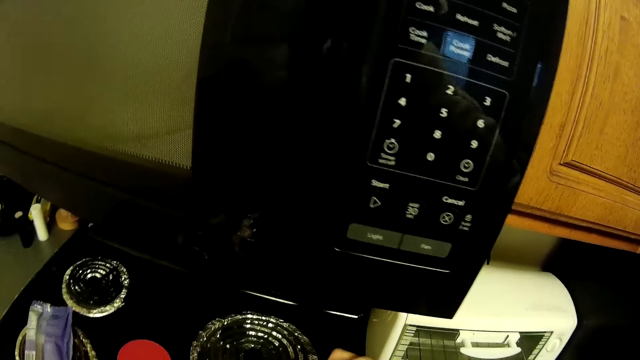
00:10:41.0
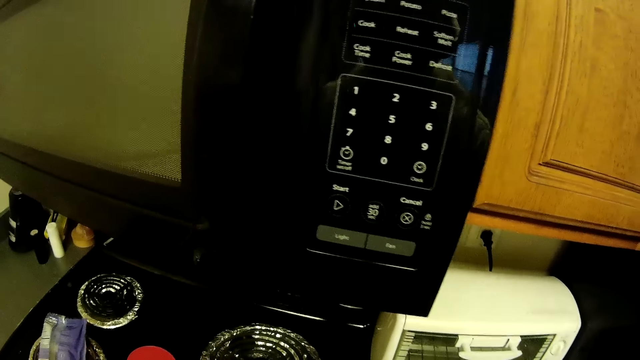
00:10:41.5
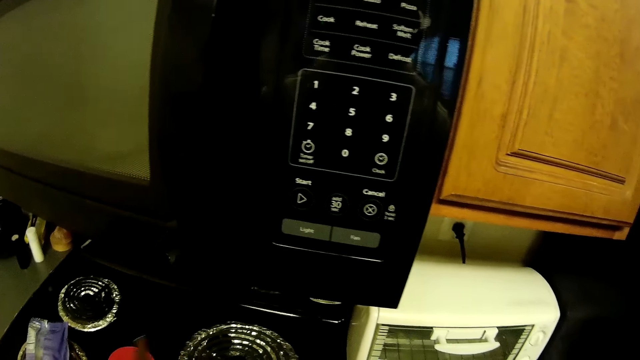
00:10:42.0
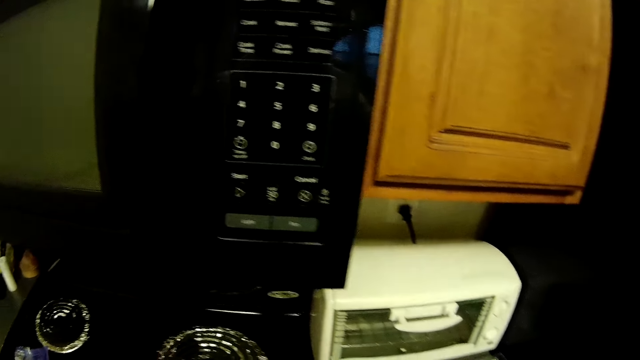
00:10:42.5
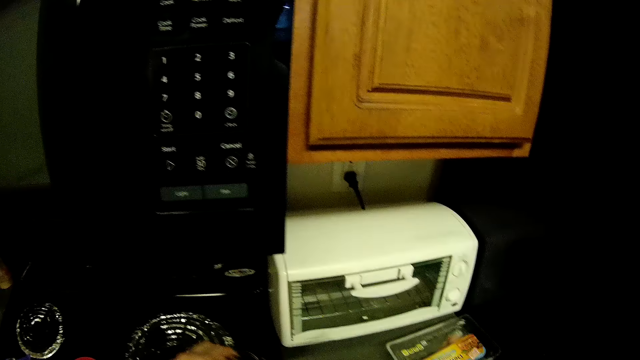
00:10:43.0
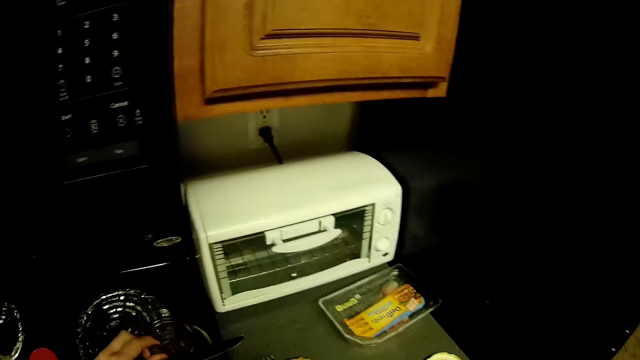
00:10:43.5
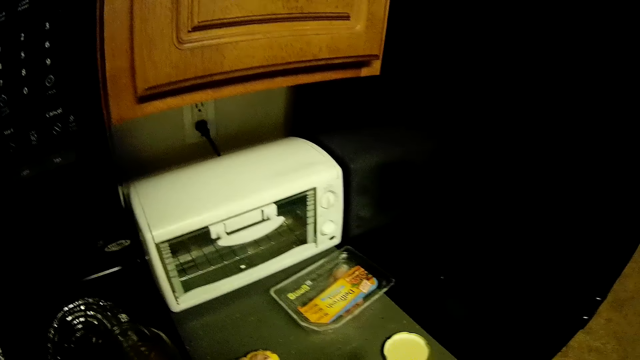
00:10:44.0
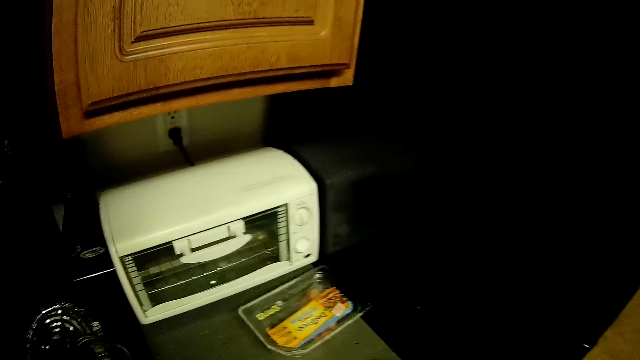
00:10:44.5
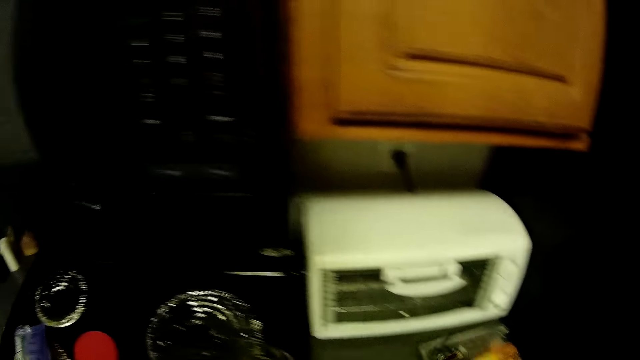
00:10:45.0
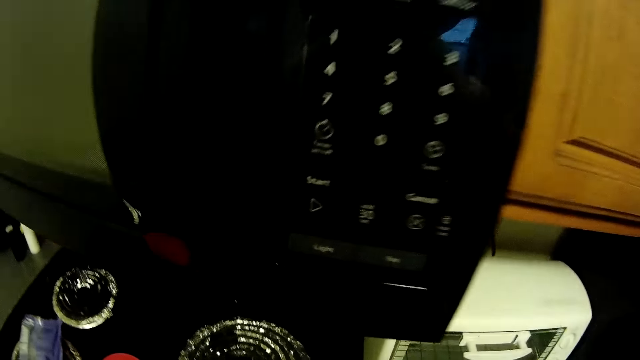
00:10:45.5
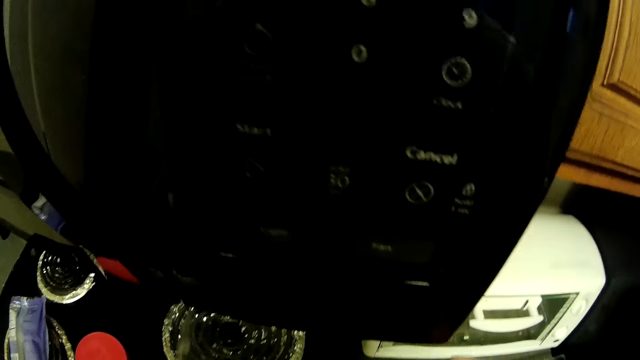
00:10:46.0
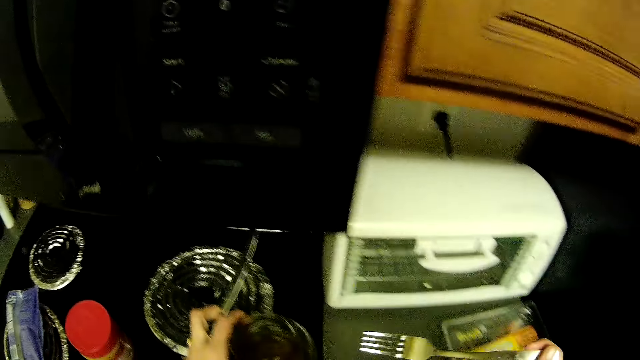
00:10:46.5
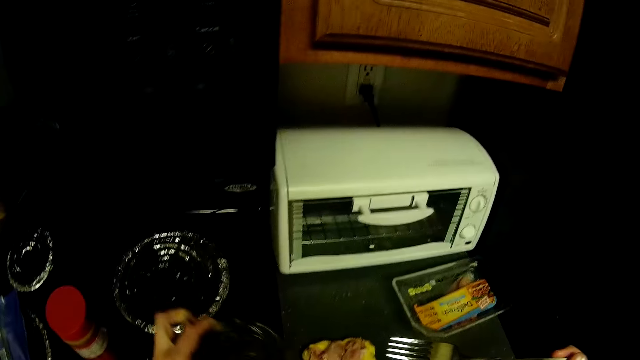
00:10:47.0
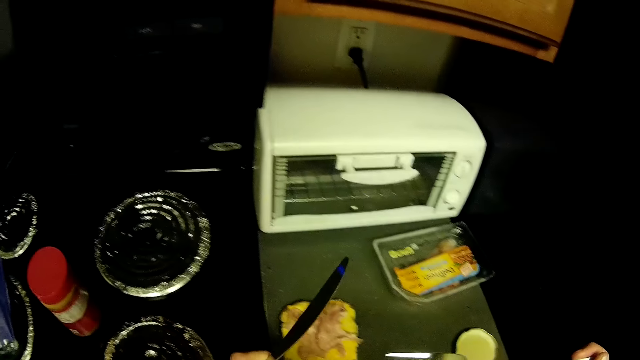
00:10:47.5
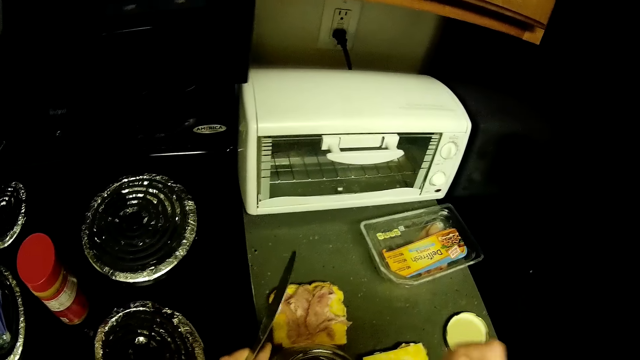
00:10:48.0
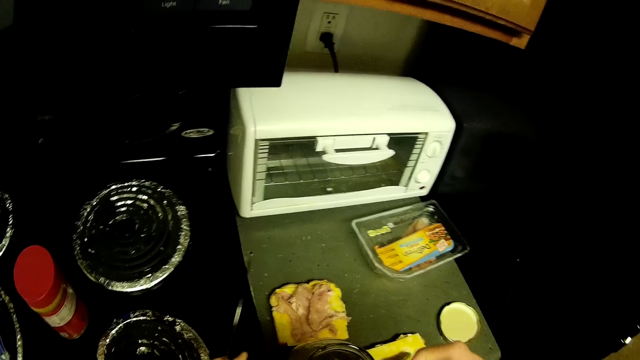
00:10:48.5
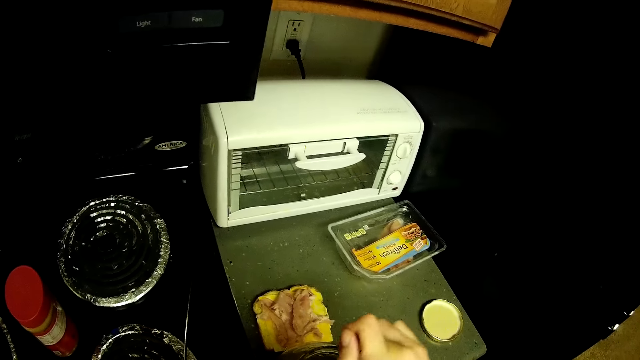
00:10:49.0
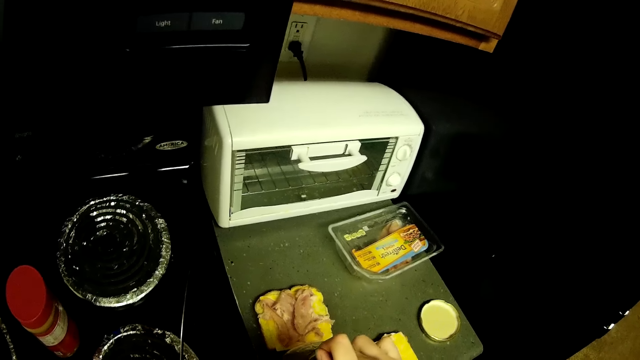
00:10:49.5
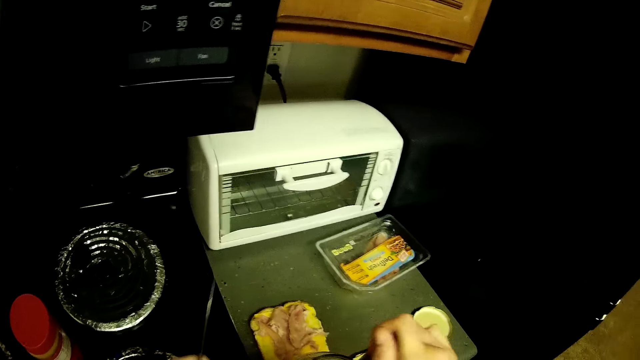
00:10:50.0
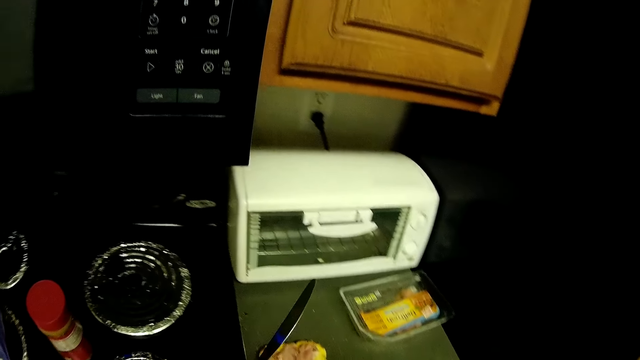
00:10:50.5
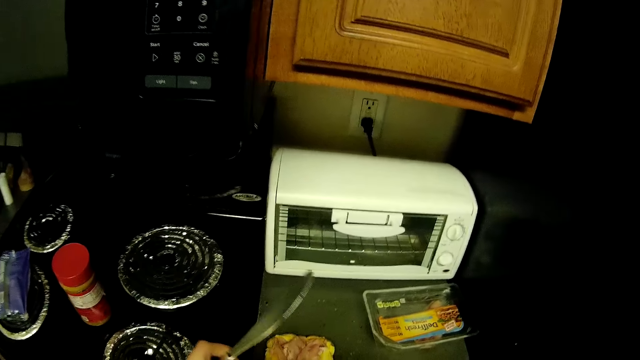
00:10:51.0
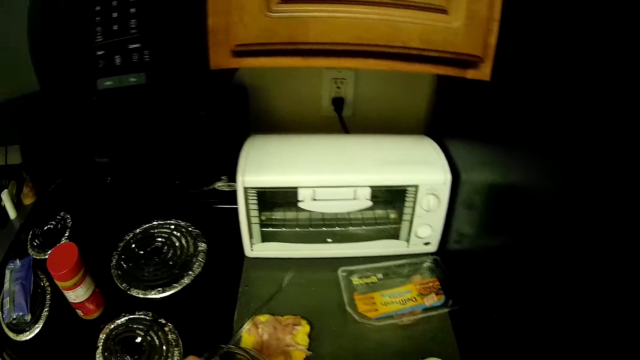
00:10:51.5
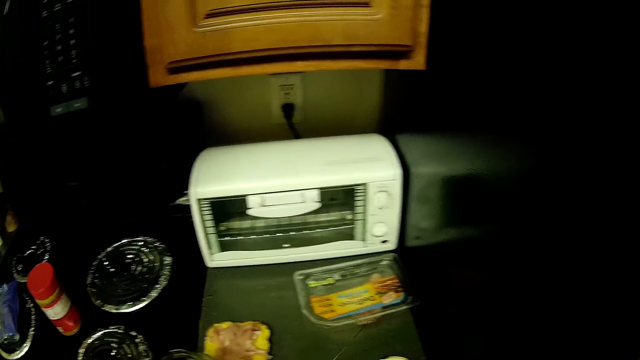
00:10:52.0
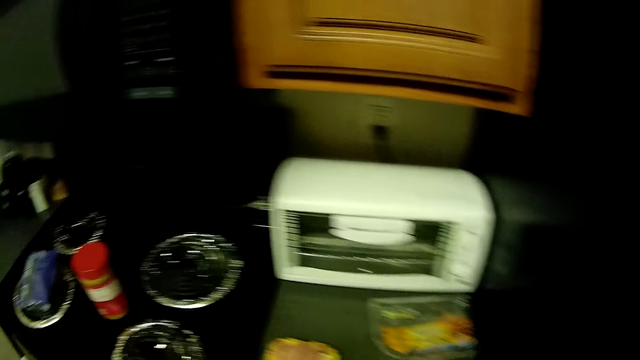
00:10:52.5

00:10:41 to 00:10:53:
The camera wearer picks up pickles from the pickle jar. She moves the pickle jar. She moves the chicken container. She moves her hands around on the kitchen slab.

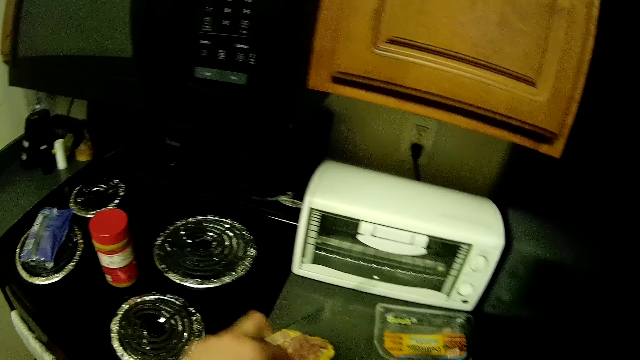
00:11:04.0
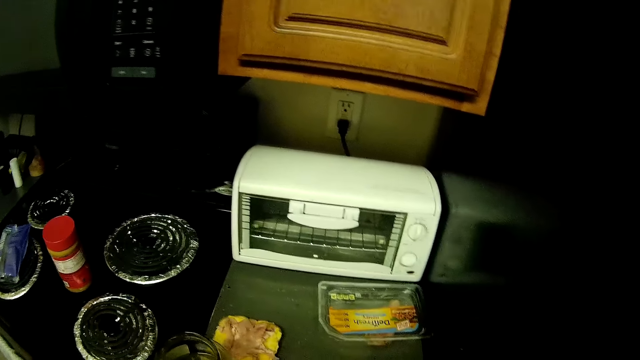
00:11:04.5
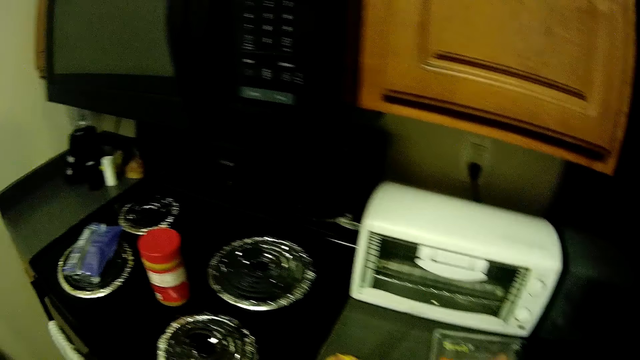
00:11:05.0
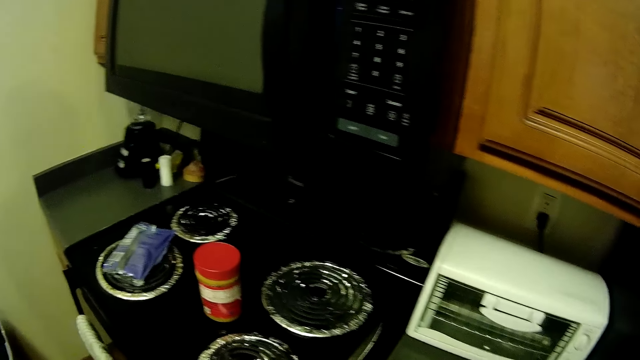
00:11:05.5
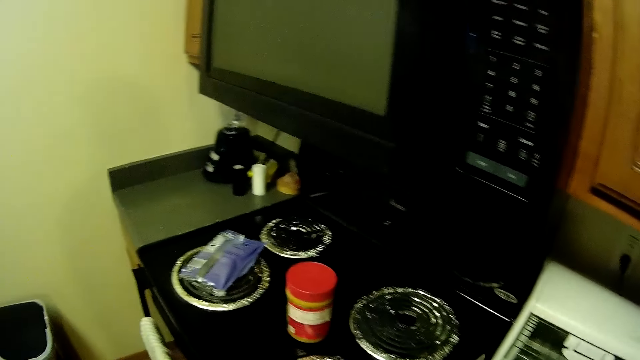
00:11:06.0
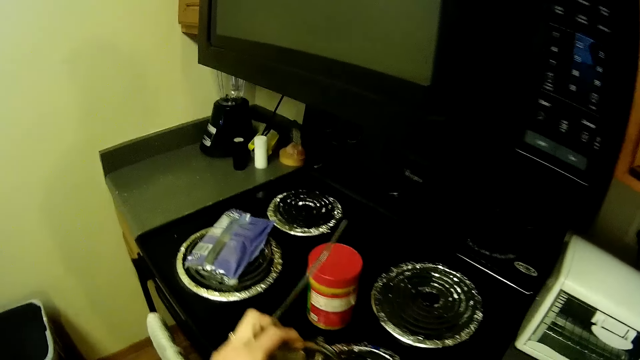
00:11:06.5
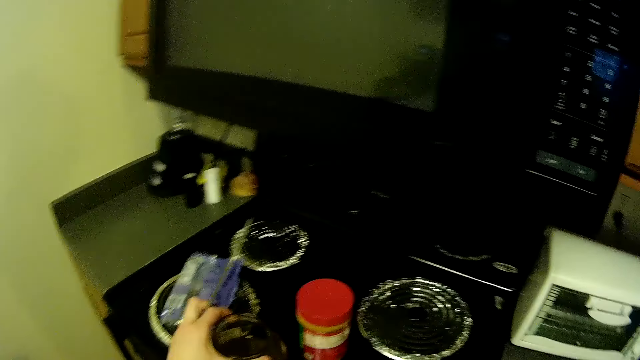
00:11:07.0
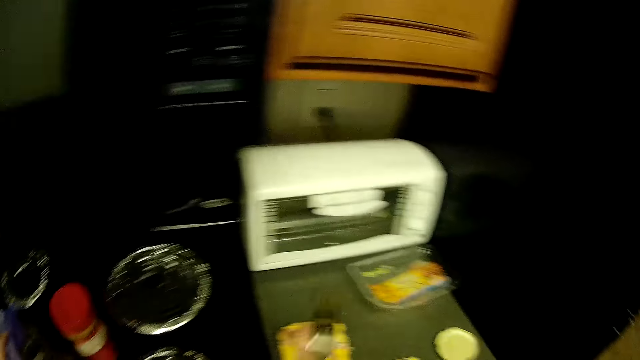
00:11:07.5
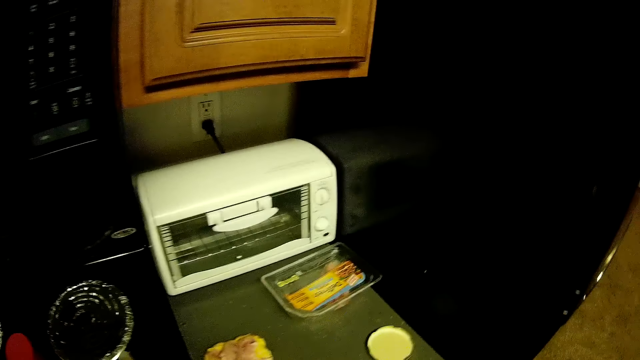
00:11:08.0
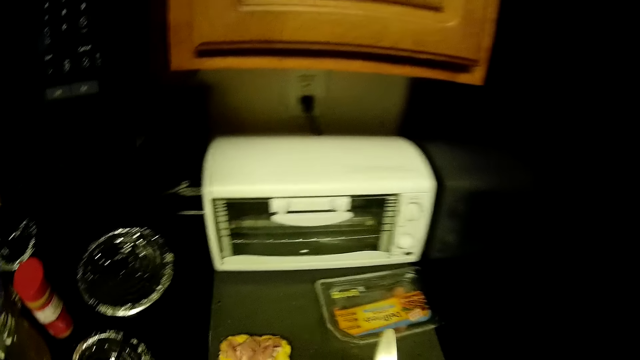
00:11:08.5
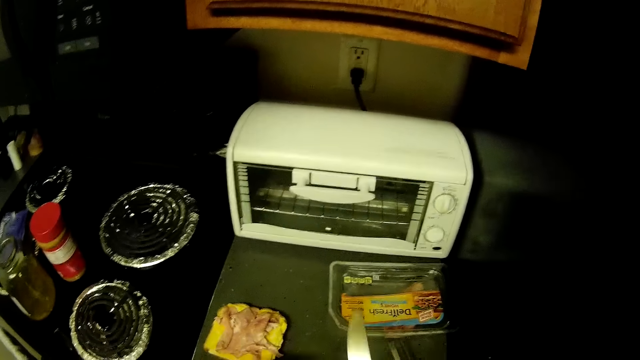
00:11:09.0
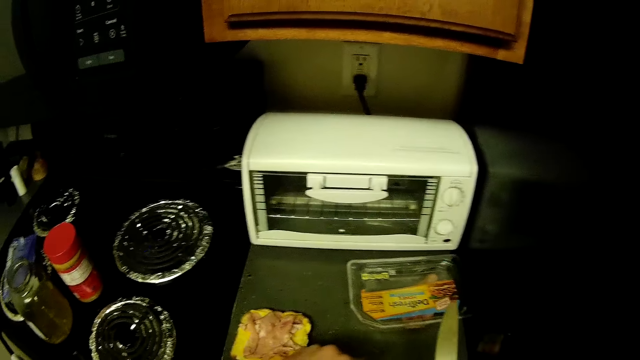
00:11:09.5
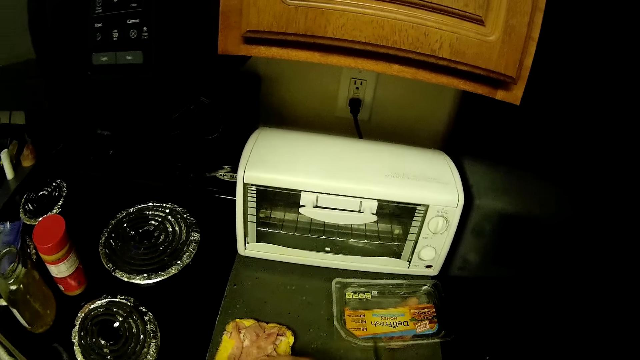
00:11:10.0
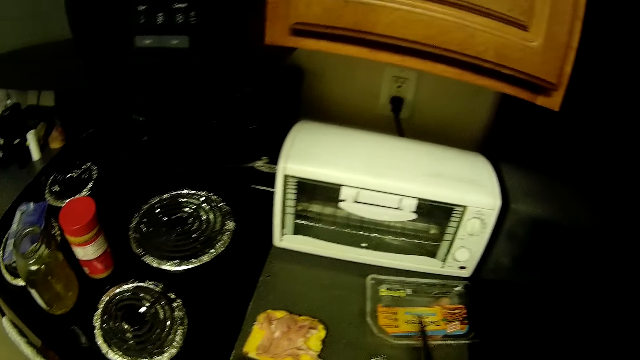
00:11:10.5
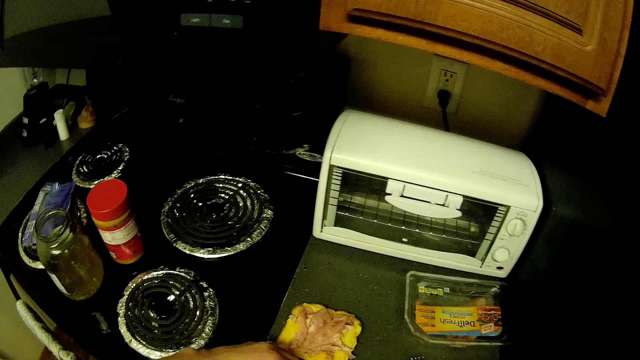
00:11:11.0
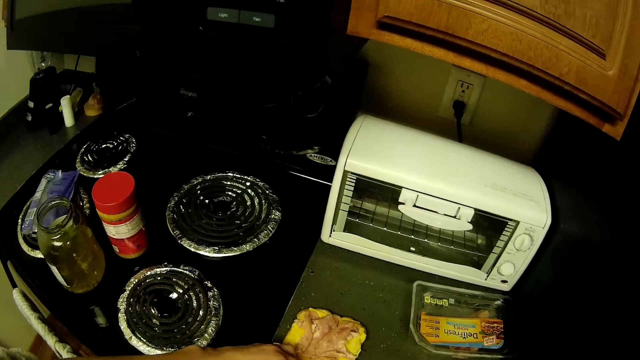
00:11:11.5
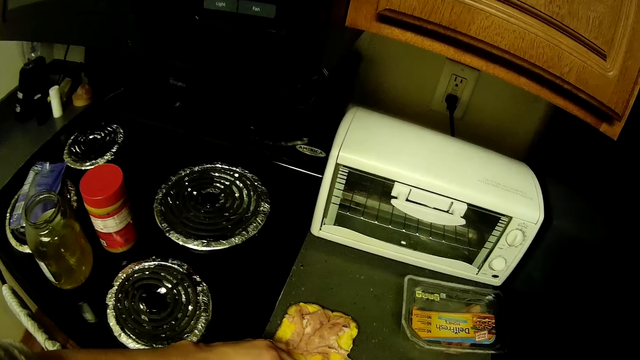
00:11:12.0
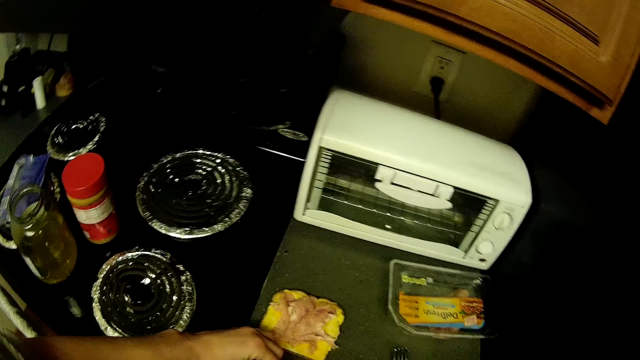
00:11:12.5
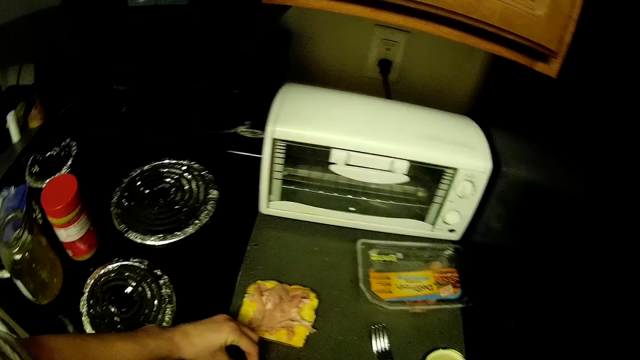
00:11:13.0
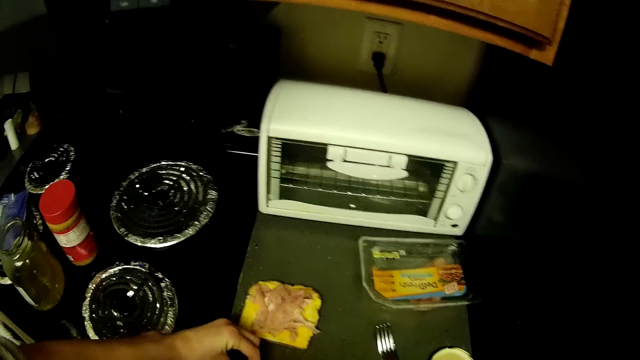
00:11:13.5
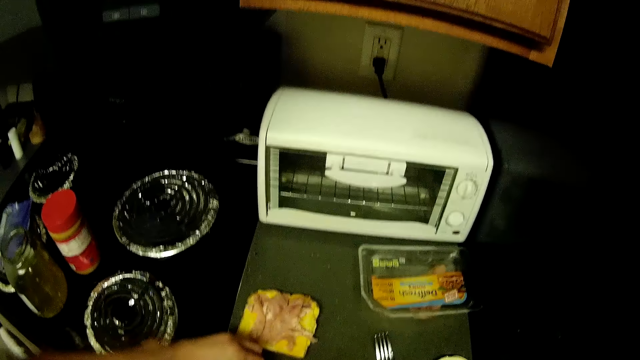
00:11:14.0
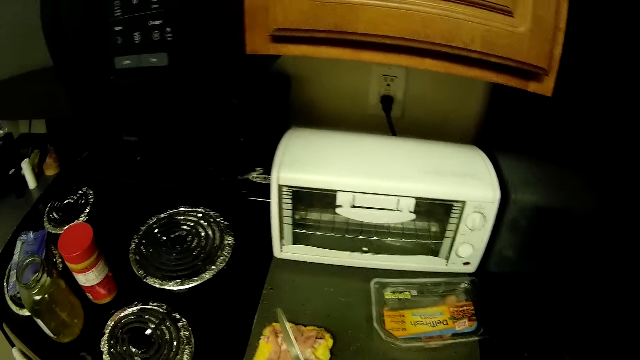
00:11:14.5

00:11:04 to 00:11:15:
The camera wearer puts the chicken container on the side of the cooker. They move the pickle jar. They pick up a pickle container from the kitchen slab. They cut the pickles.
